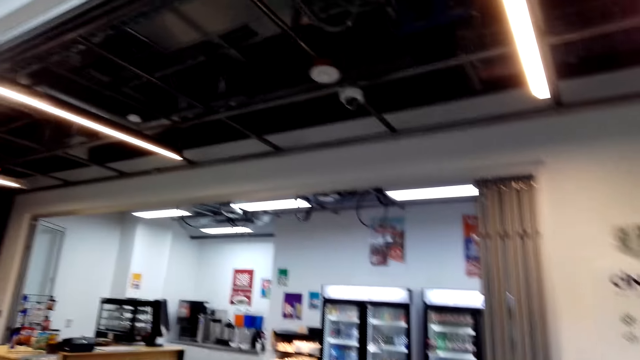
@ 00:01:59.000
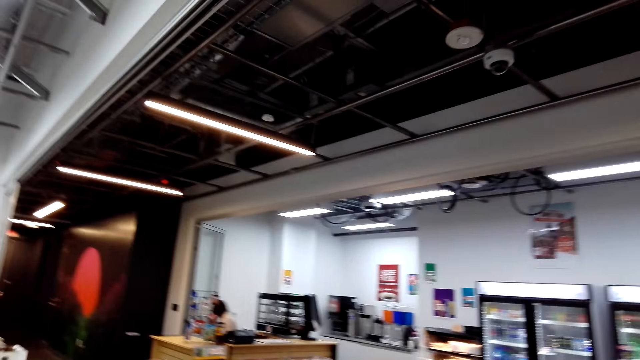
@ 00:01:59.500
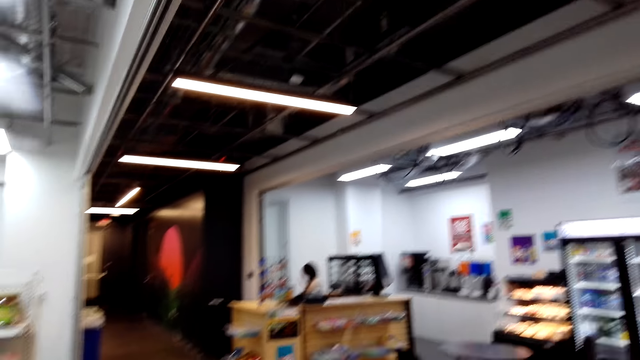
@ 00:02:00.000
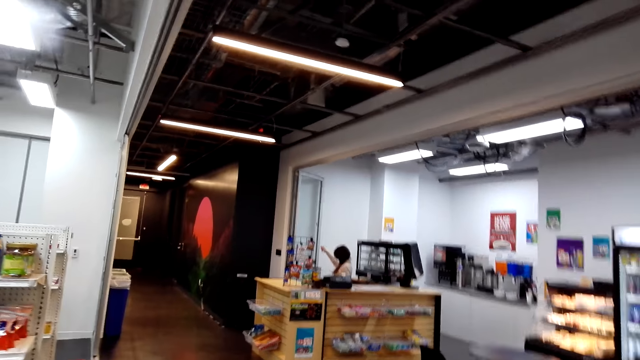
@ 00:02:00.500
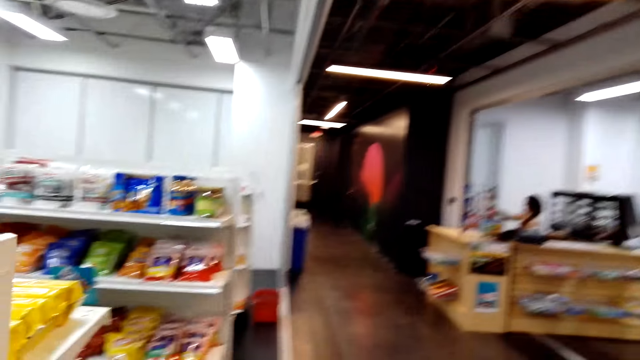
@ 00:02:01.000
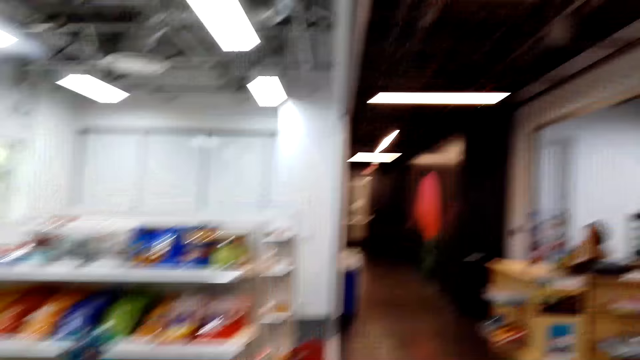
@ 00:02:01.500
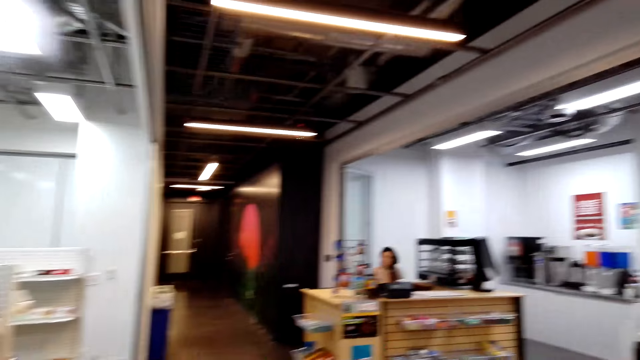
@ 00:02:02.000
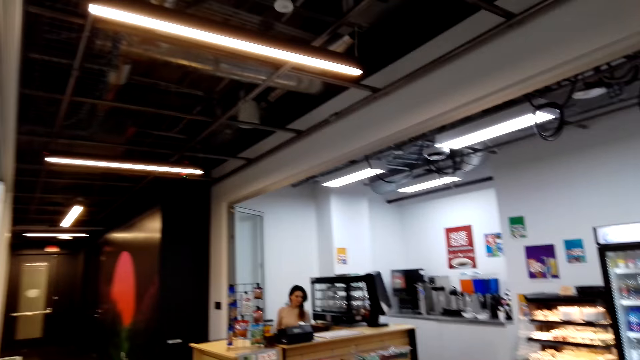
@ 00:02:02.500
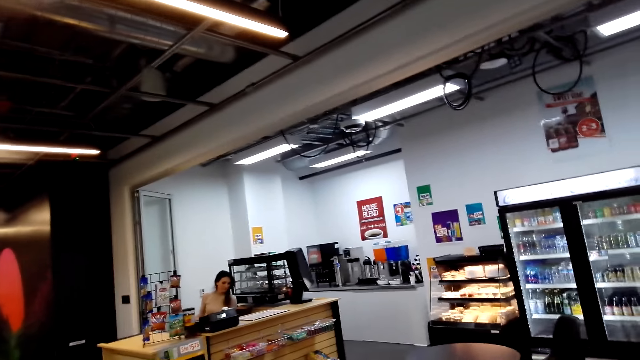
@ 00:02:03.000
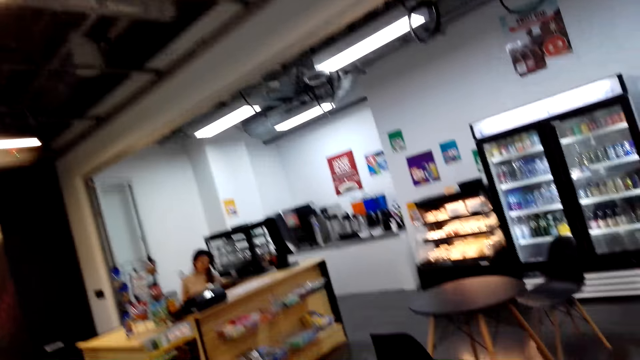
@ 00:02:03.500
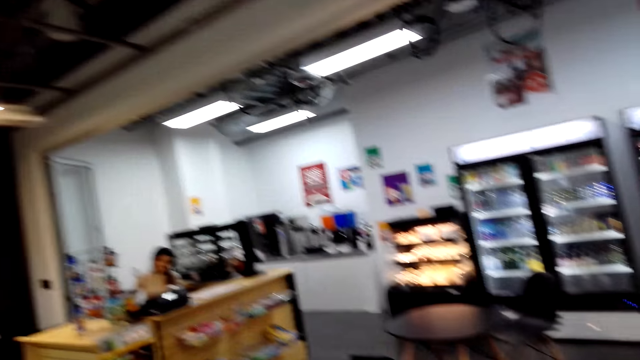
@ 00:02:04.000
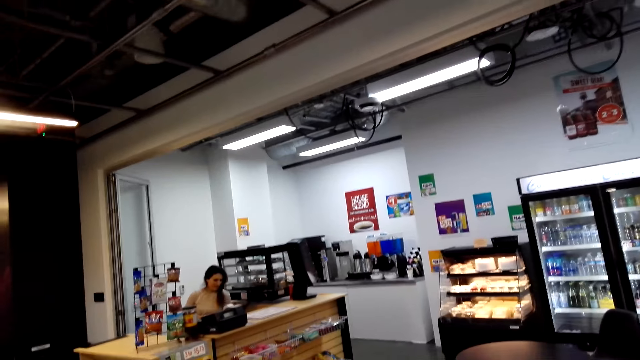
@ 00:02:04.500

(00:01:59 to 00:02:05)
The camera wearer walks around the room.

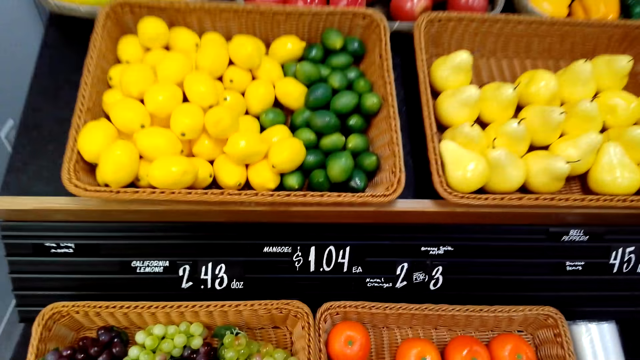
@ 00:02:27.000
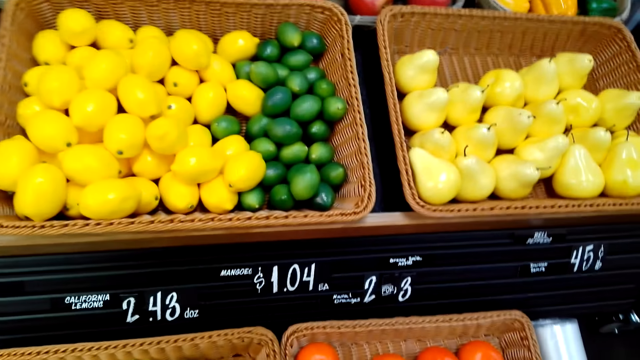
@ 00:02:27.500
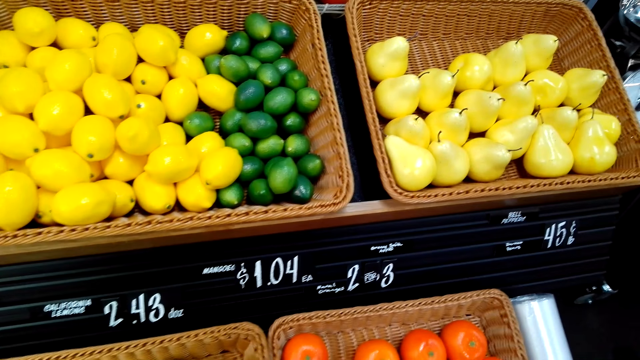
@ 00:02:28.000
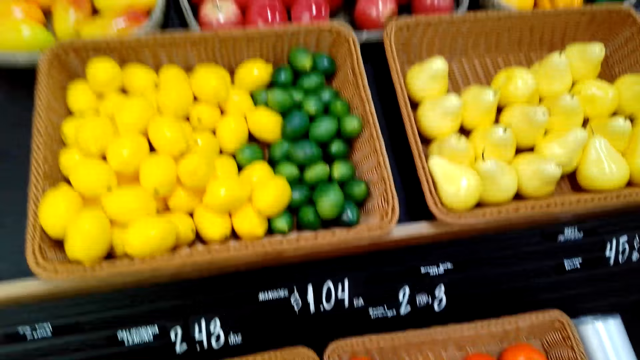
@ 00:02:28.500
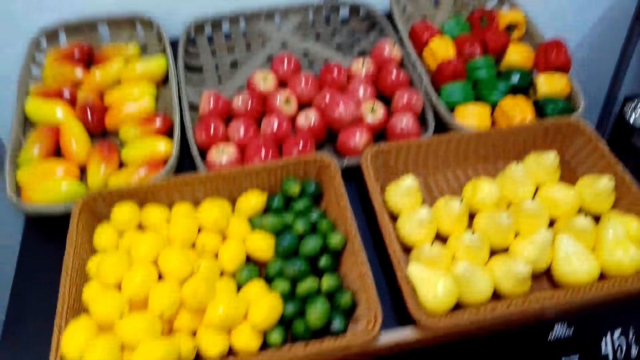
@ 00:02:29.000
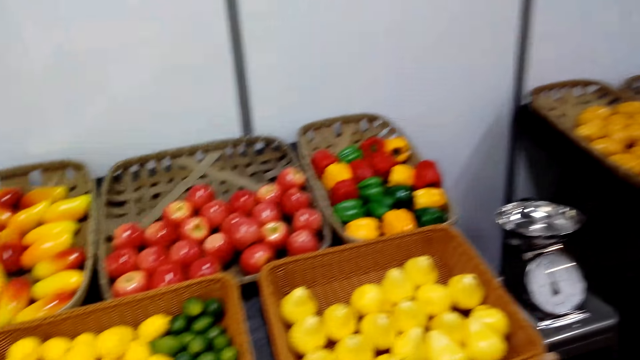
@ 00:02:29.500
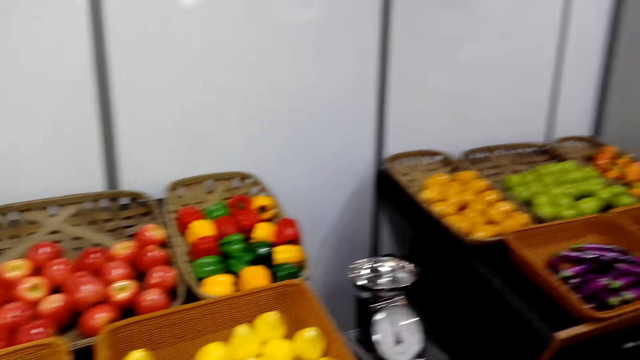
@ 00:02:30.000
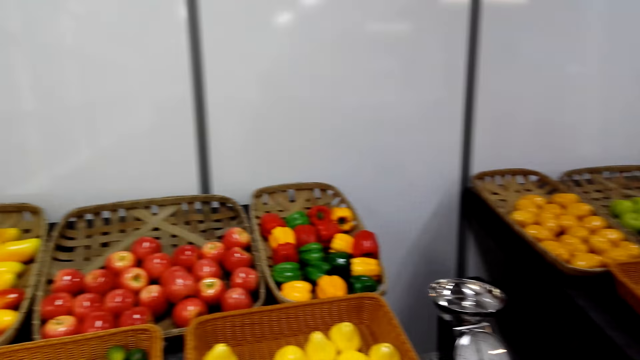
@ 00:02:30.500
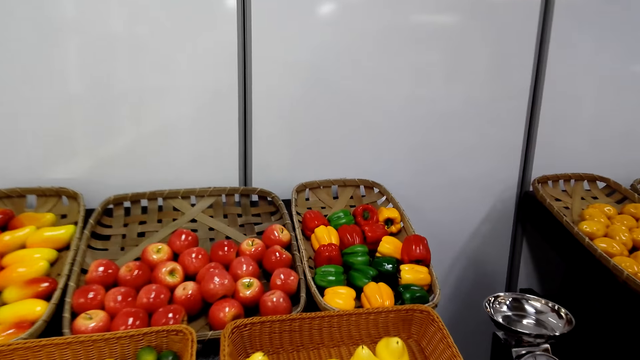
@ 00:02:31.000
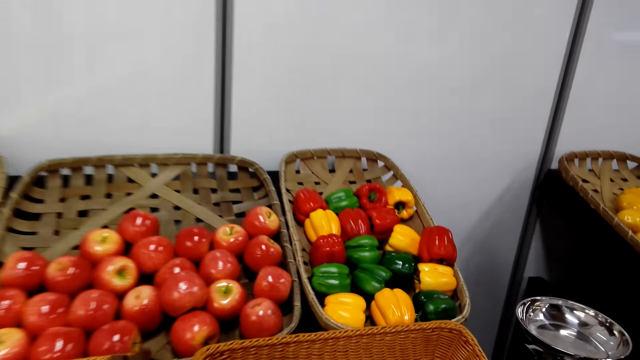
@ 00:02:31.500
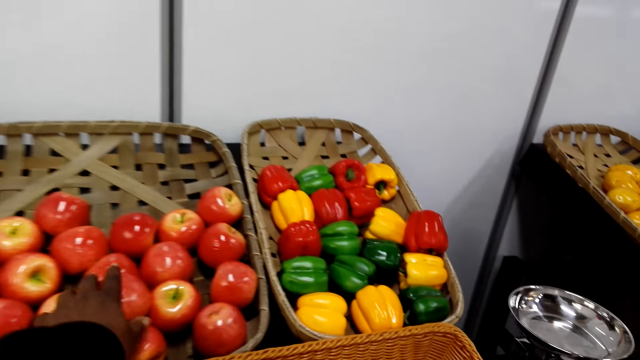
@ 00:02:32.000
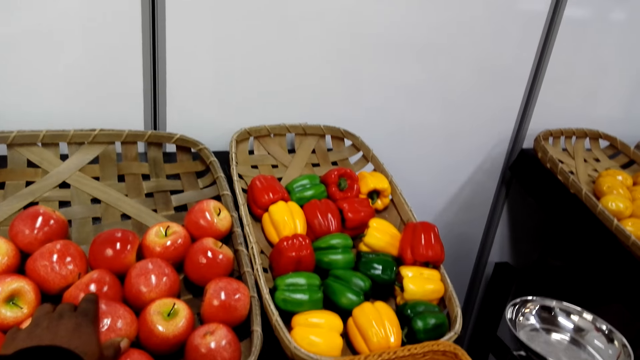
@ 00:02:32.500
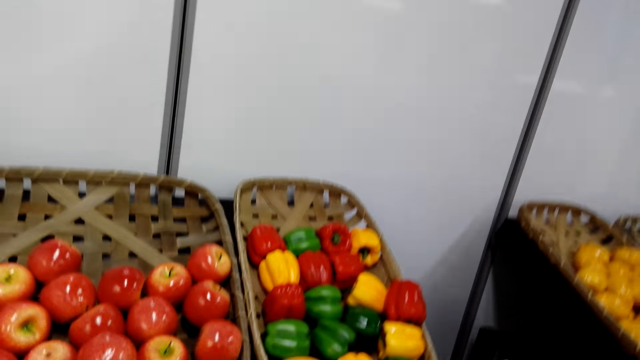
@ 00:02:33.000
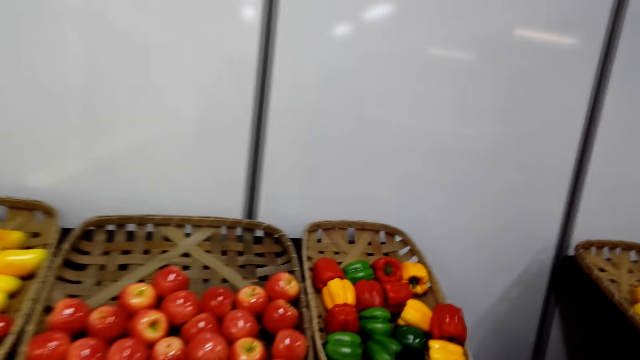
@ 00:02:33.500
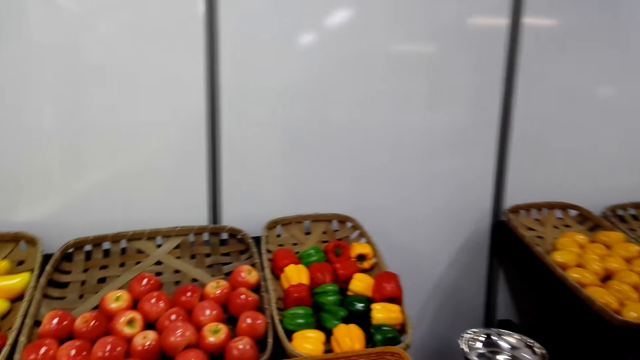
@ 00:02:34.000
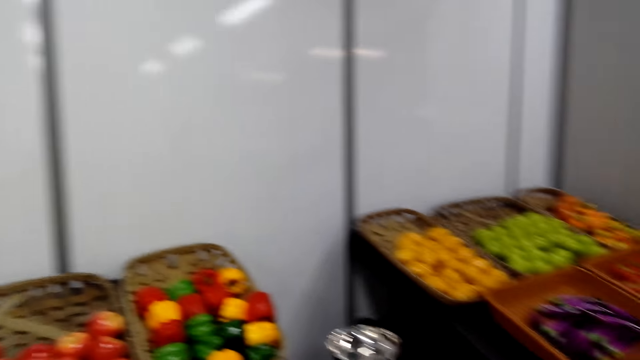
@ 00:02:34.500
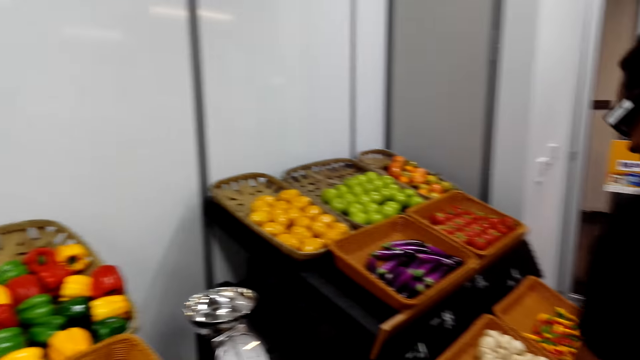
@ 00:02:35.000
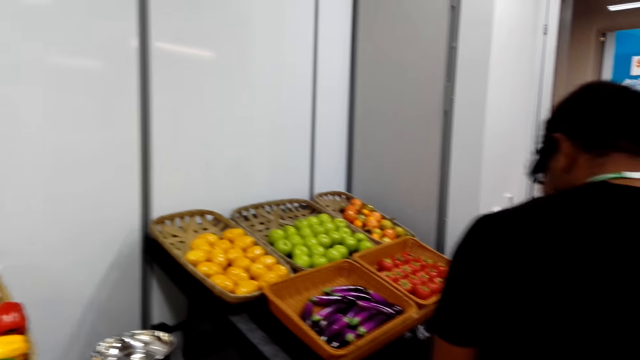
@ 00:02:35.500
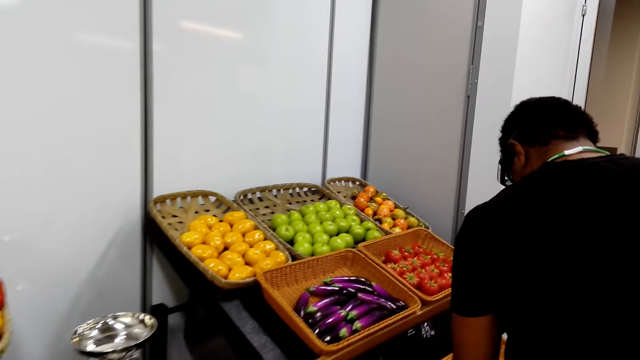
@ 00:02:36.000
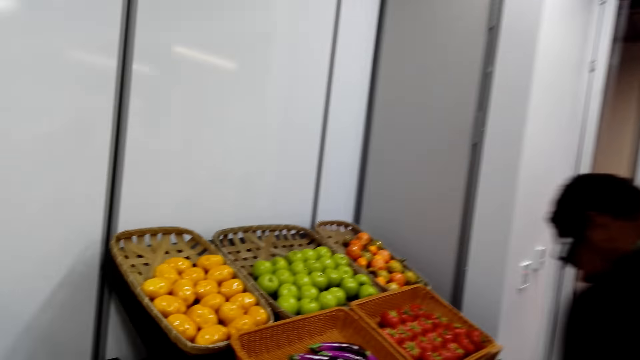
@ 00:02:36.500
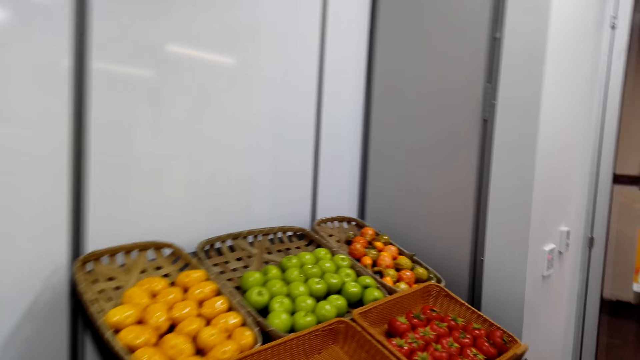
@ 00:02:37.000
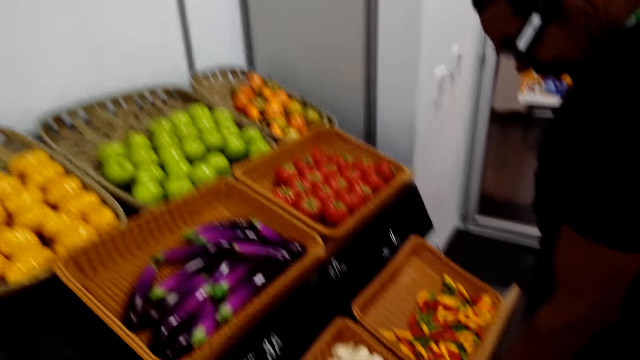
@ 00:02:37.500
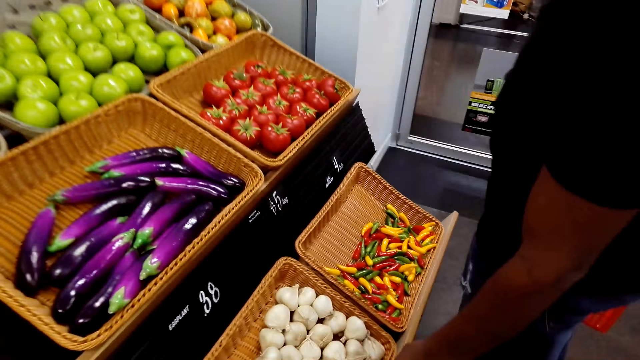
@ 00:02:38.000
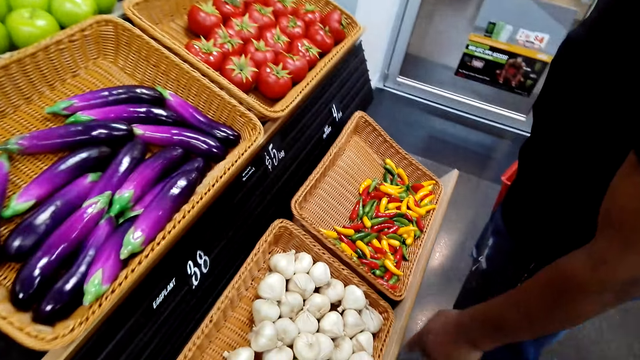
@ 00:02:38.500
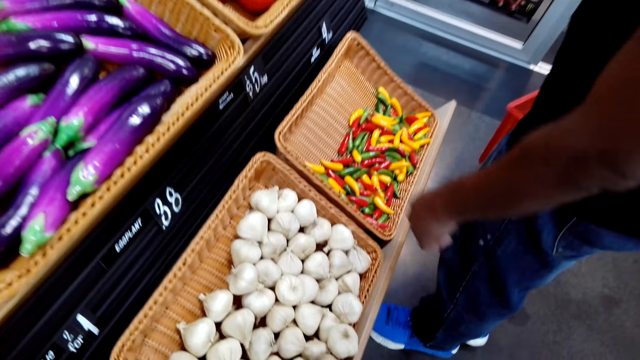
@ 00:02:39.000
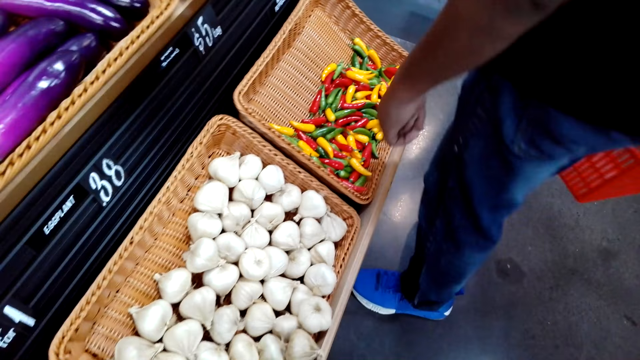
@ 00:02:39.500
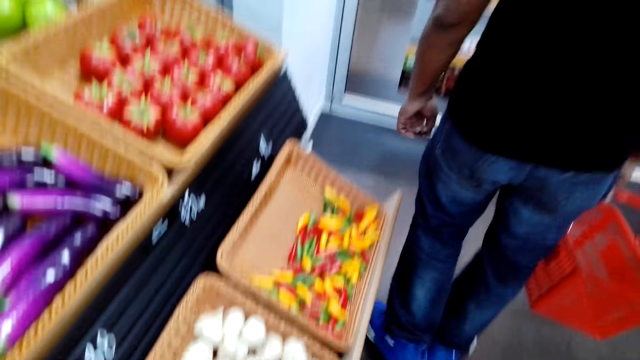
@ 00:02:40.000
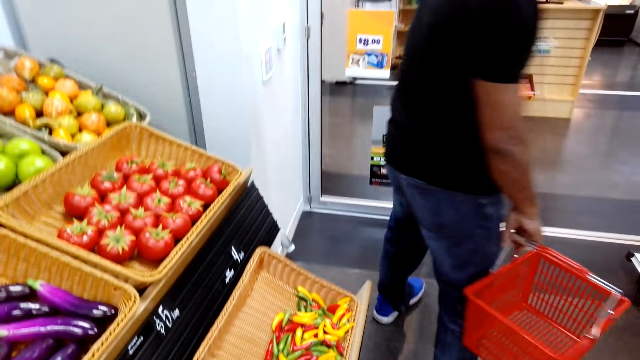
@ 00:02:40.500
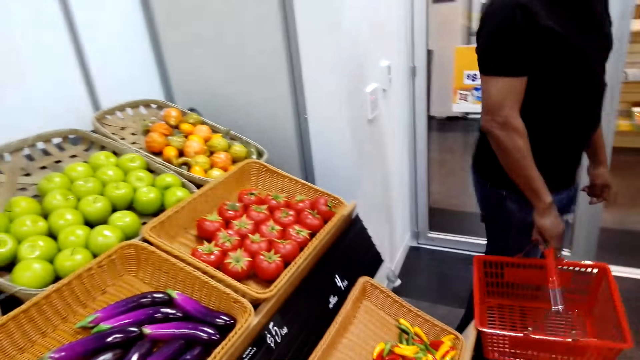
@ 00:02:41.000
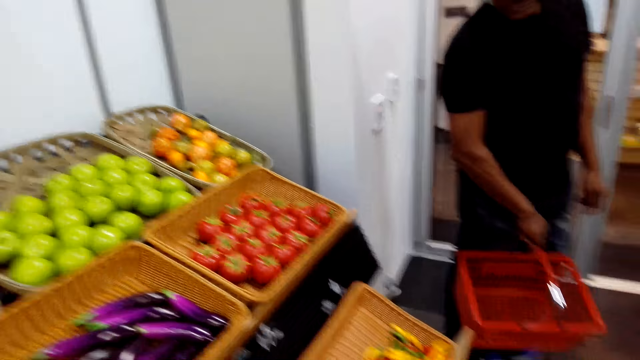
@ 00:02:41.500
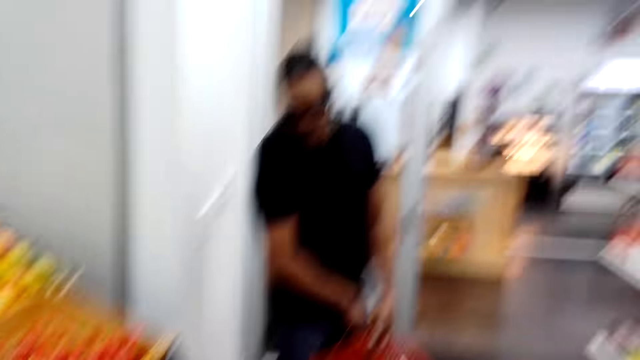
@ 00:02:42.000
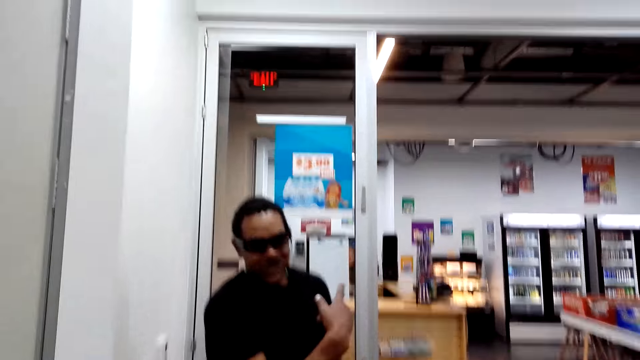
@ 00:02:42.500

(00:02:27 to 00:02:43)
The camera wearer stares at the fruits. They touch an apple and look around. A man looks at the fruits. The man walks around the room.
